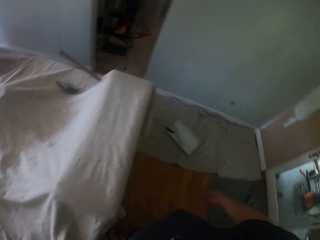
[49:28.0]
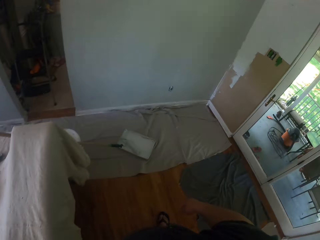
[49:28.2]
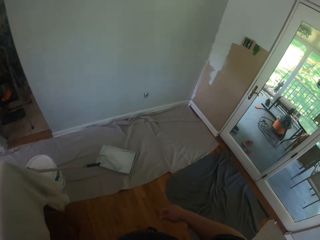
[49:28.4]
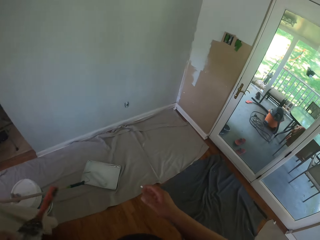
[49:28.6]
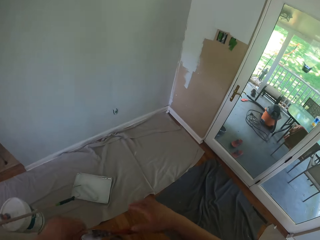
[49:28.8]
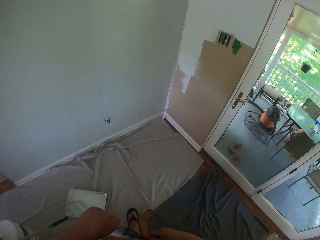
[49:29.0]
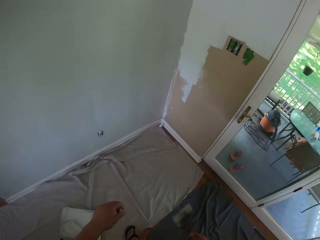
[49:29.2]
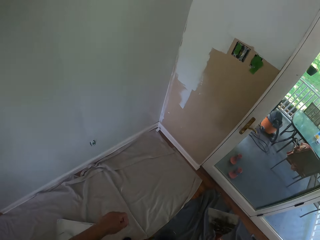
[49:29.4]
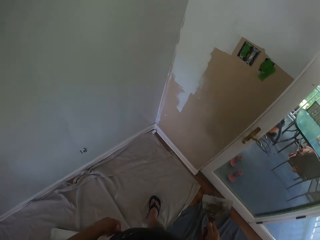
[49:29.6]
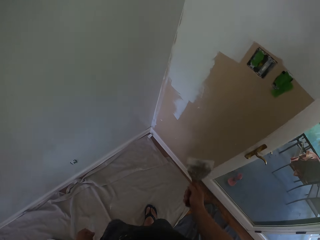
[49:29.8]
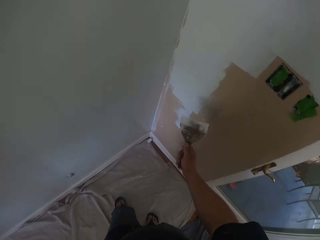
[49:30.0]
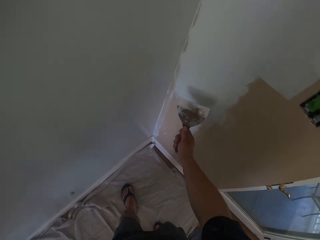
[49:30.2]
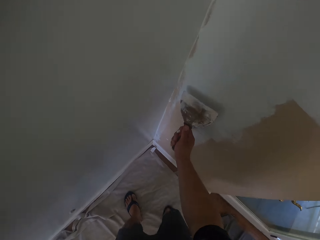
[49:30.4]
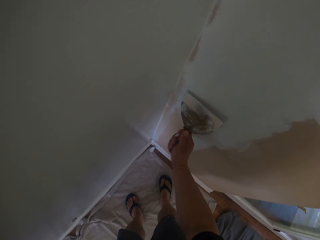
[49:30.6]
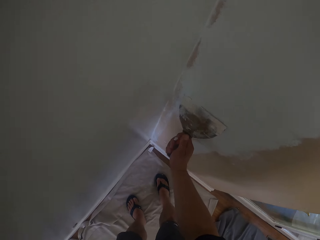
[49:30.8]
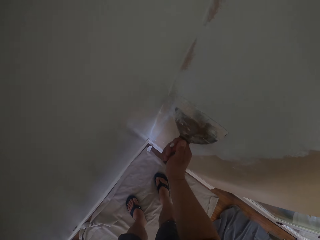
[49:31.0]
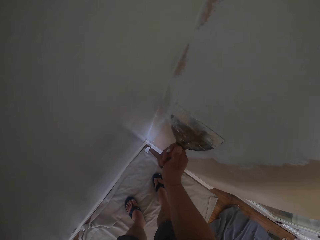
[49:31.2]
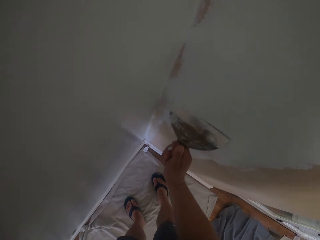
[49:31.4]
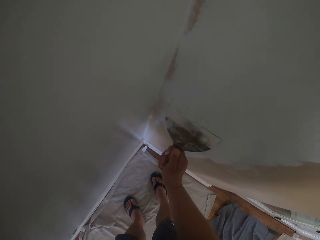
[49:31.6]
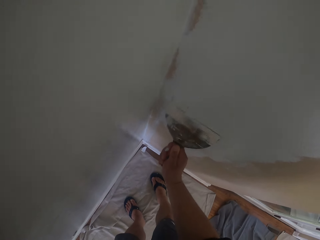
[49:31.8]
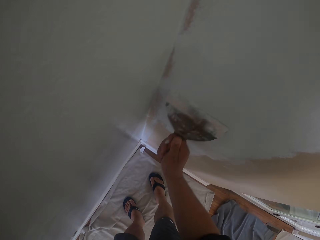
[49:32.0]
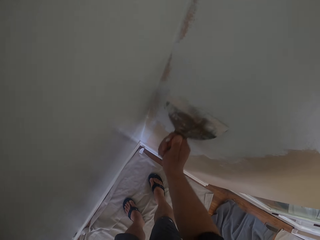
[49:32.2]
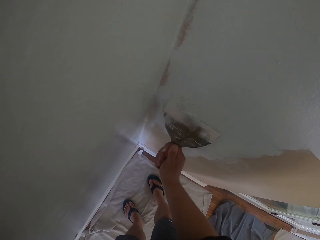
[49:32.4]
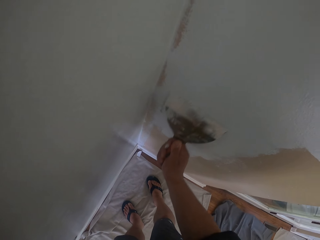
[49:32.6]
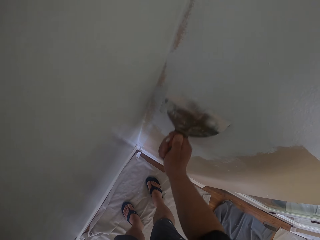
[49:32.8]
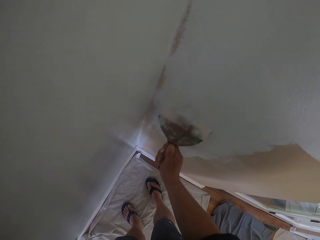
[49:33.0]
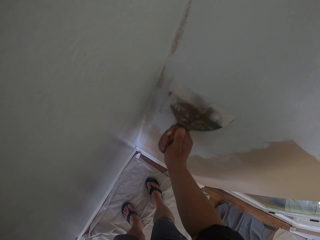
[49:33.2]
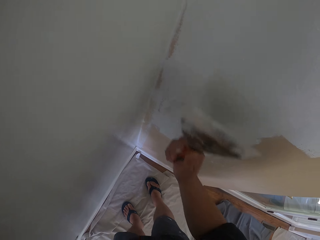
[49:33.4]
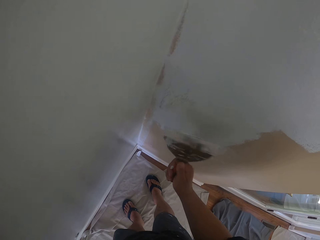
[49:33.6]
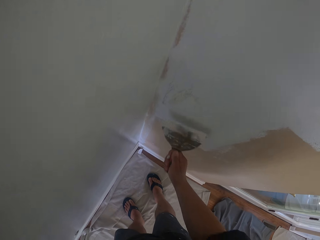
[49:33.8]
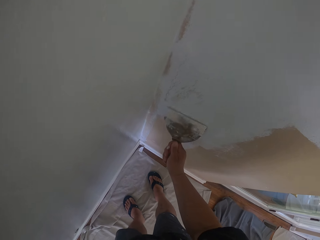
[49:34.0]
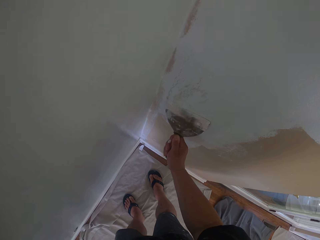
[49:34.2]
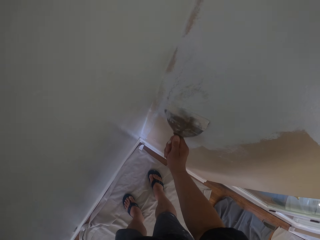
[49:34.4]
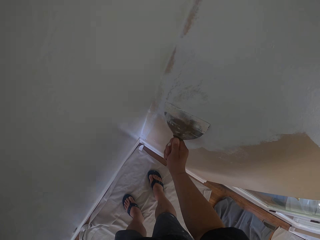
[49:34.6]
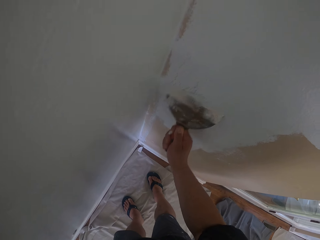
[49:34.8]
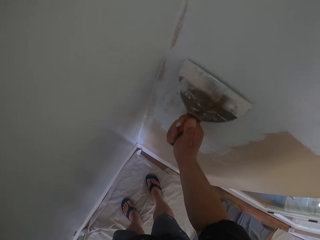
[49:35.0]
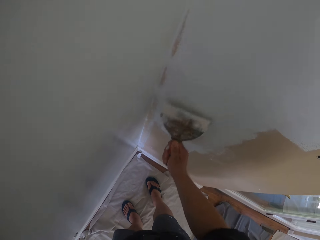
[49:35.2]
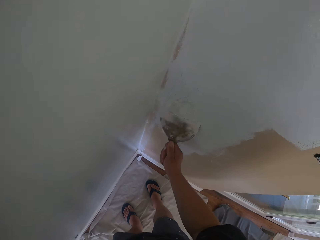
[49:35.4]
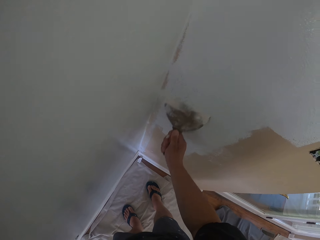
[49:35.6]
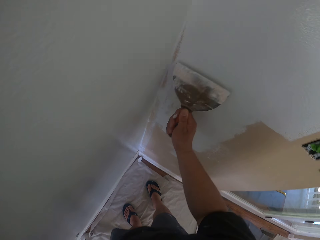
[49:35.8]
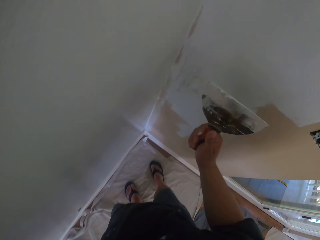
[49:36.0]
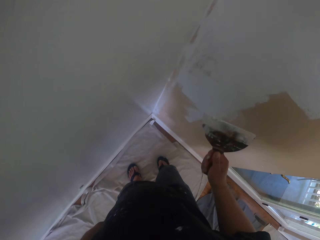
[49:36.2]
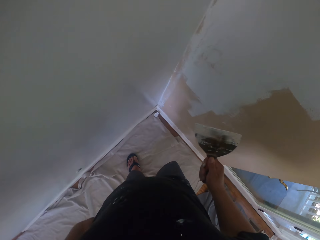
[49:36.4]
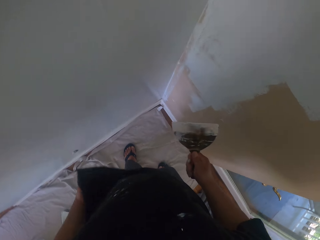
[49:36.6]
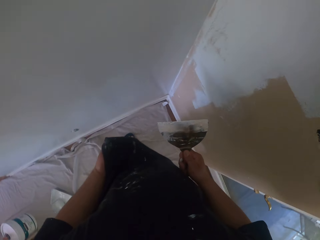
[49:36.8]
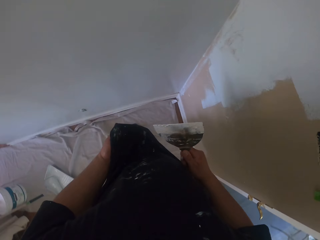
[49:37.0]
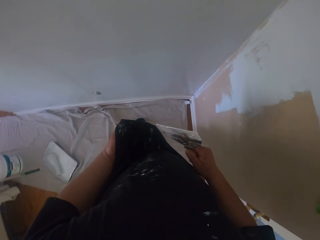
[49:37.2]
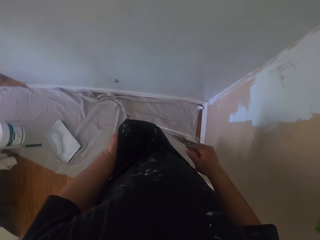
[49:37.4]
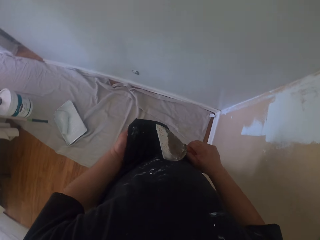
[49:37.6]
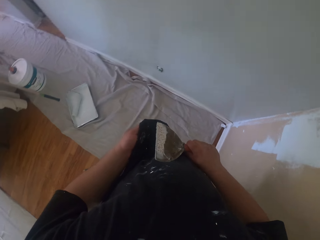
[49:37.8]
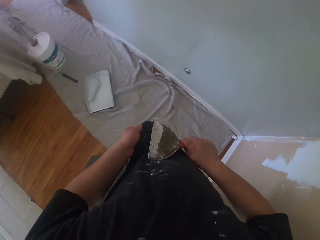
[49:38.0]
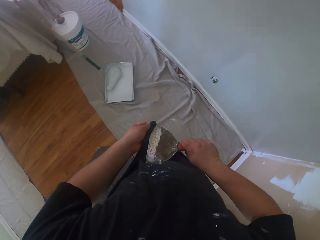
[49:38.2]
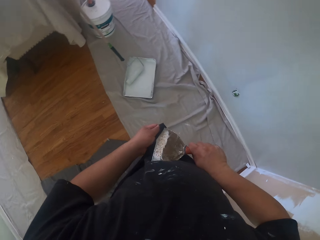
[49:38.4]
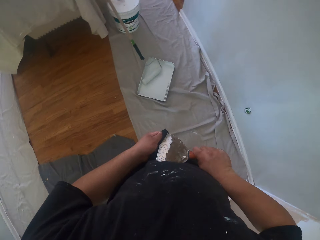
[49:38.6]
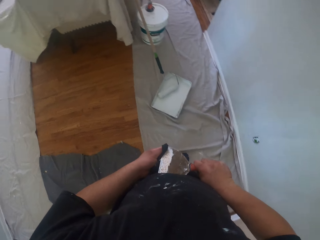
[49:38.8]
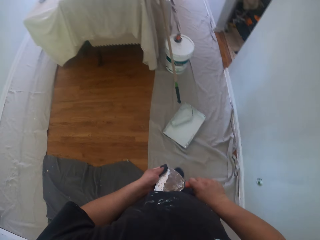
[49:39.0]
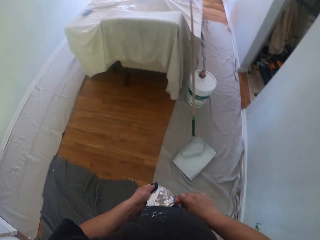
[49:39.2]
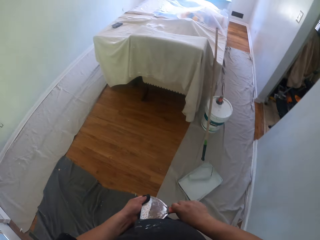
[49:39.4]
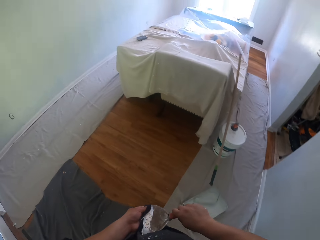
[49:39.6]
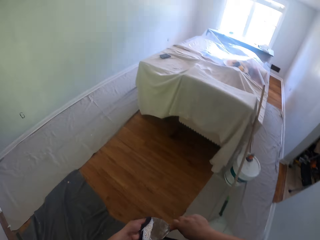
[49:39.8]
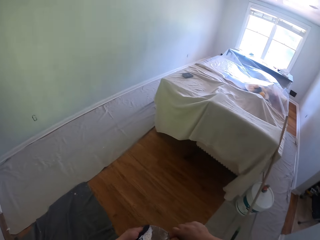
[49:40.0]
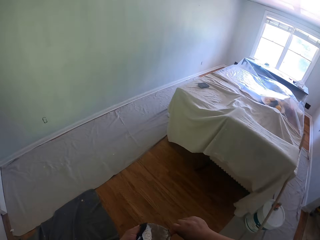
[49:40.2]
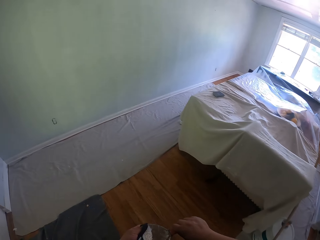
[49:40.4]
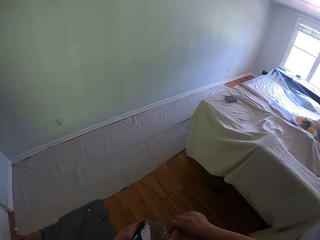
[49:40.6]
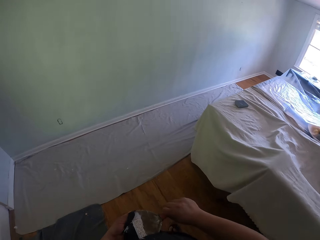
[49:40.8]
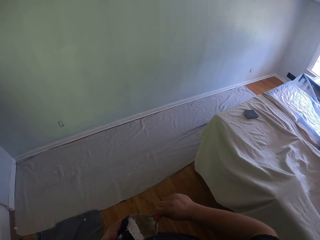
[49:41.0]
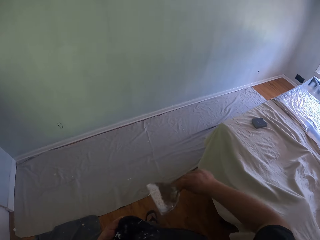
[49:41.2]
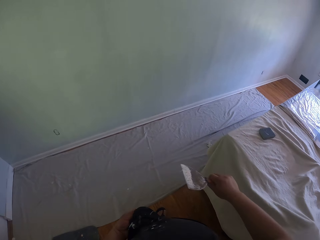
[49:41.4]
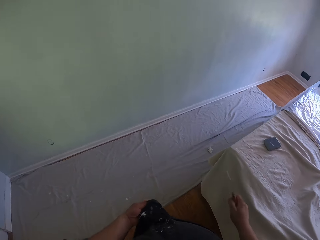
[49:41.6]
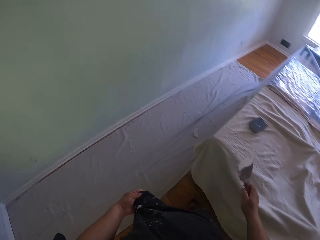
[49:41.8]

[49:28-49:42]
The camera wearer picks up a scraper blade from the table. He walks around the room. He scrapes the wall with the scraper blade. He cleans the scraper blade with his cloth. He walks around the room.

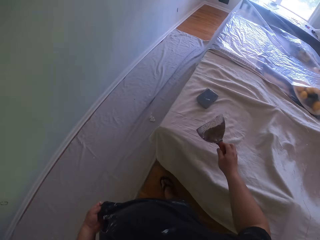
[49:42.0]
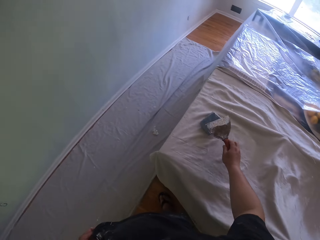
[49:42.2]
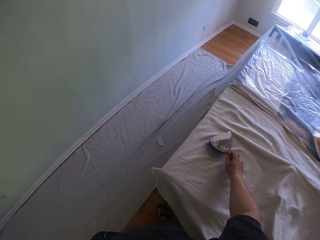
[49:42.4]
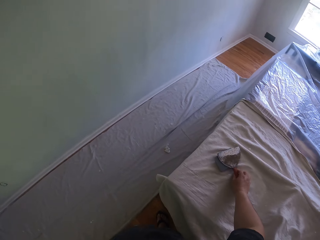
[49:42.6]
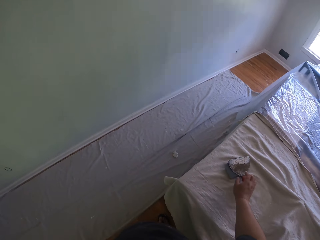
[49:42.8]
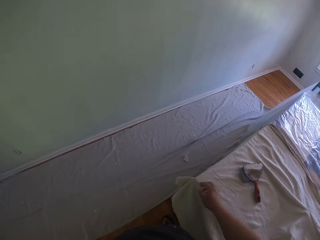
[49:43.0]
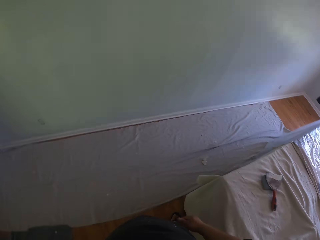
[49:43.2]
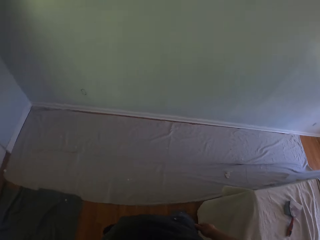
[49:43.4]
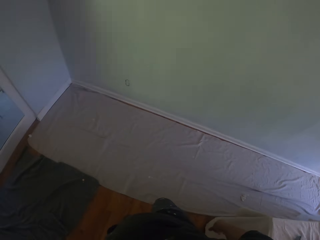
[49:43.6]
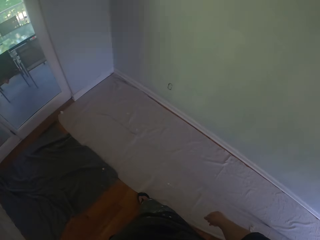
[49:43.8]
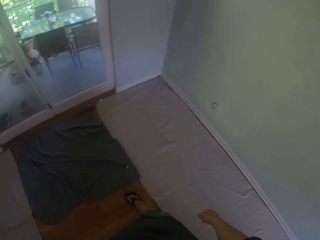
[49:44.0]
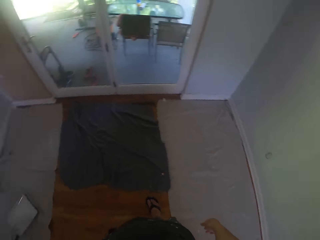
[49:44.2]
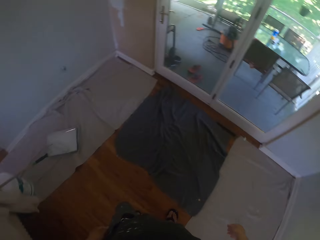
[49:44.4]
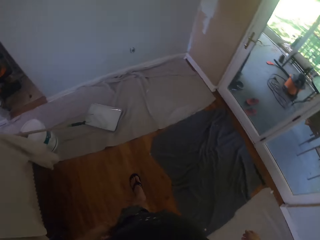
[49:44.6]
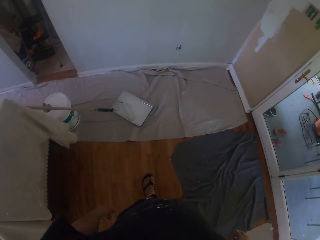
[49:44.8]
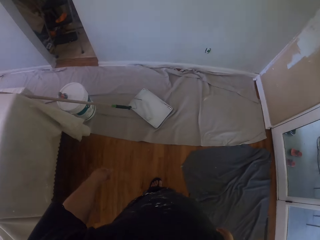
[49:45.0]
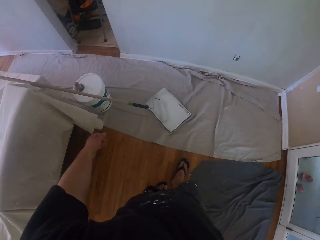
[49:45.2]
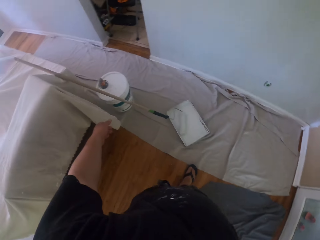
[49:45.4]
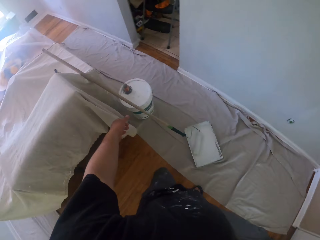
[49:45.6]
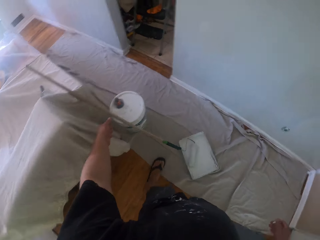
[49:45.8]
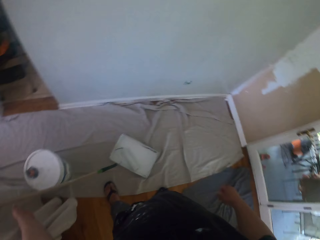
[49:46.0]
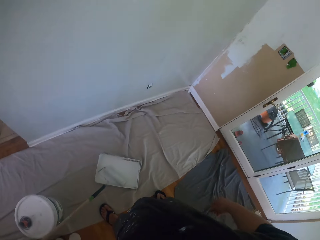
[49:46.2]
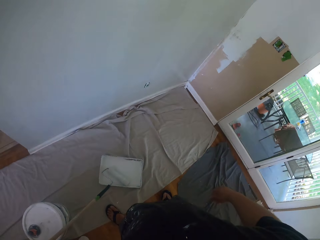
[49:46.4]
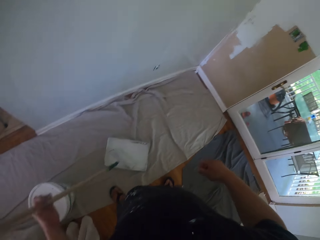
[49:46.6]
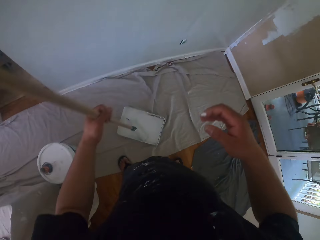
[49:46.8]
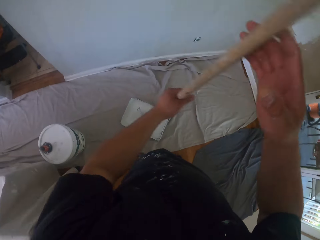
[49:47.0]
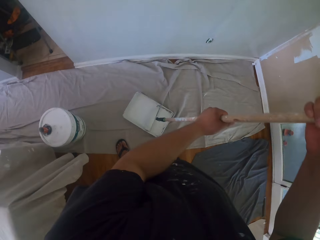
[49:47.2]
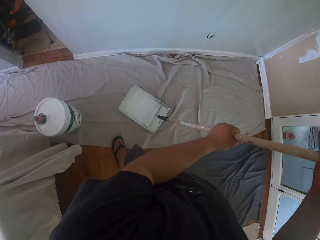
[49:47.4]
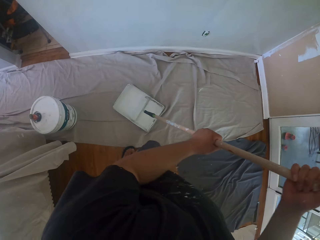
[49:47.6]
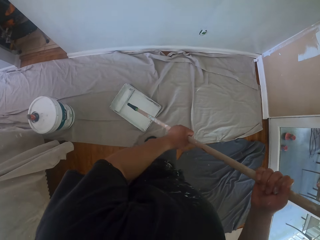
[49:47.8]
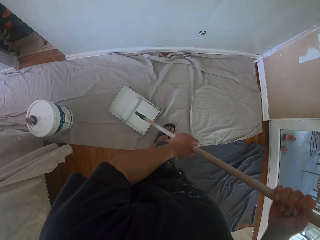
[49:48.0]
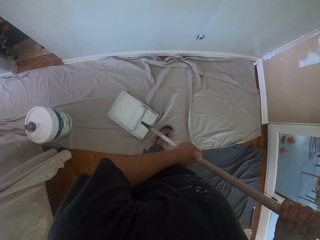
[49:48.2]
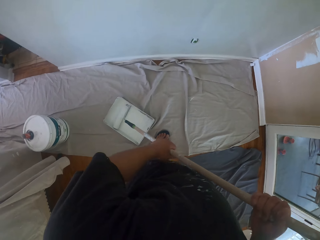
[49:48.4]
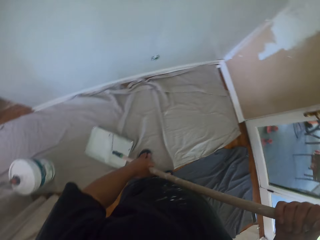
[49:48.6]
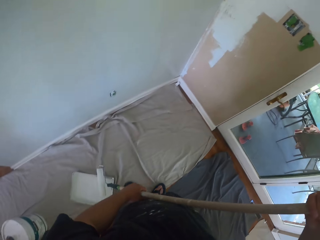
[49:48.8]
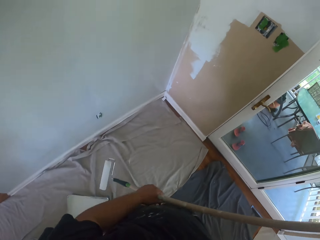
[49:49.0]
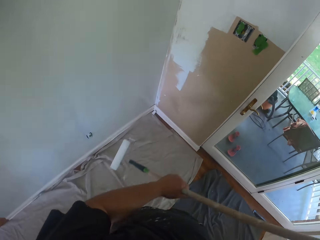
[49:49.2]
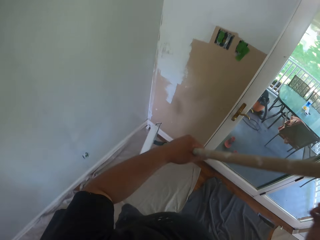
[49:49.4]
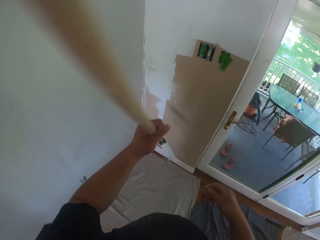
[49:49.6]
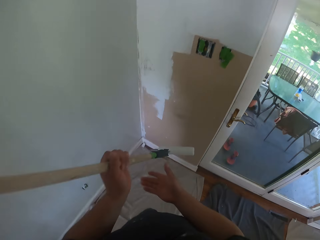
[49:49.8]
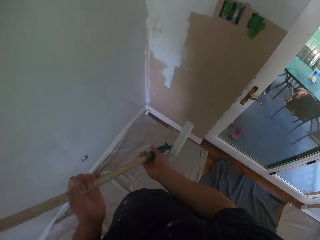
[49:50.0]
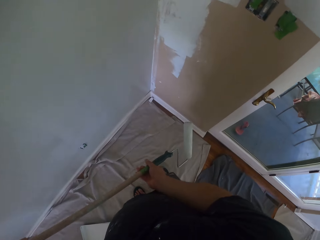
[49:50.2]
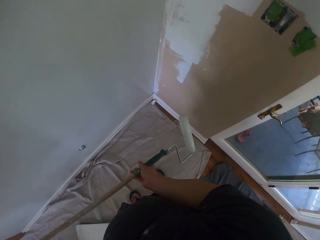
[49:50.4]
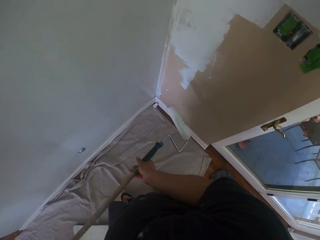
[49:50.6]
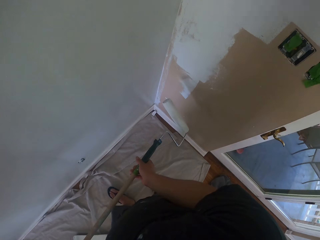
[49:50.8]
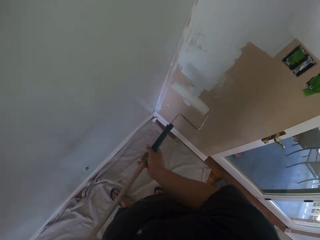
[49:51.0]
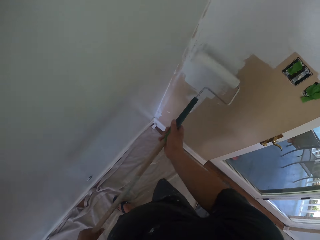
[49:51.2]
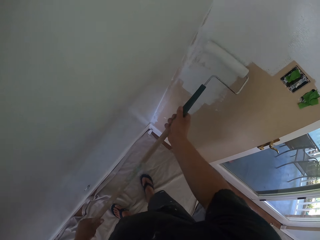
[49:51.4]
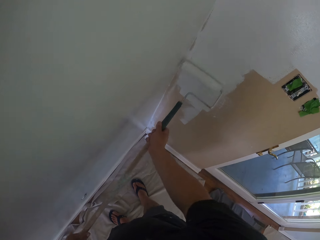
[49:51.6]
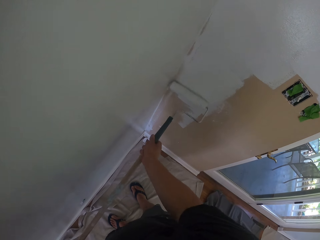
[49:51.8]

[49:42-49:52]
The camera wearer drops the scraper blade on the table. They walk around the room. They pick up a roller brush from the paint can. They take some paint from the paint can with the roller brush.
